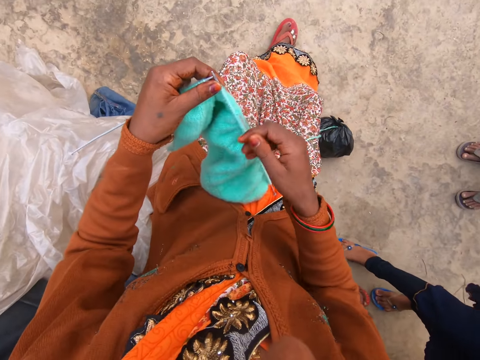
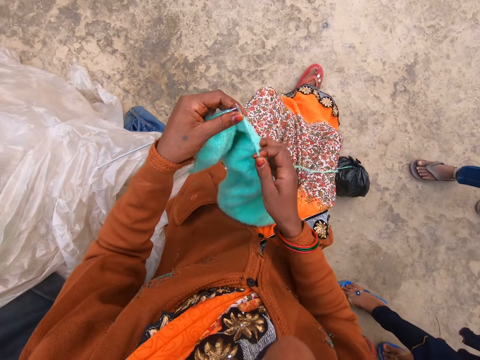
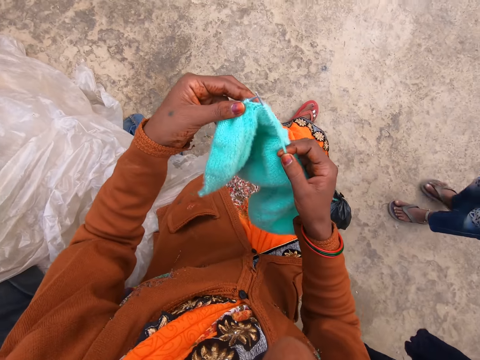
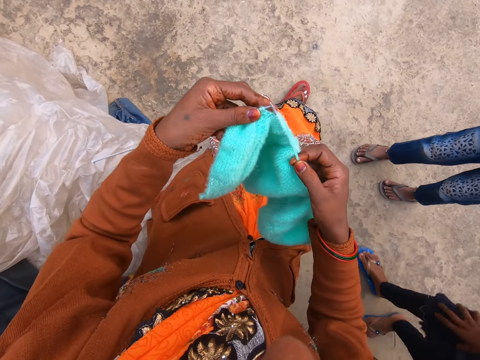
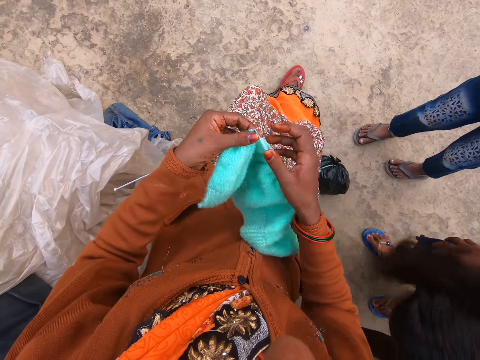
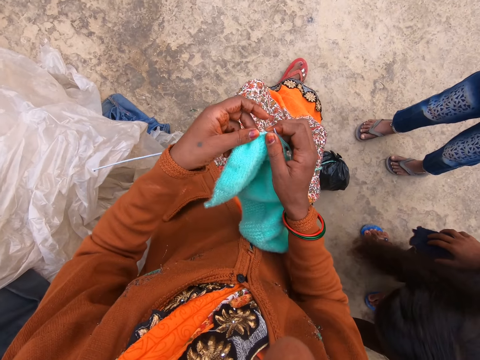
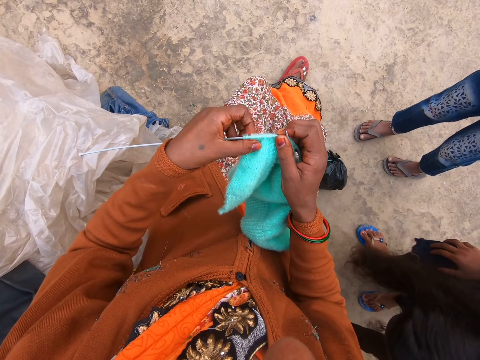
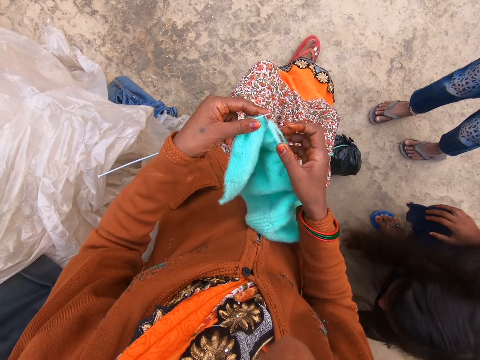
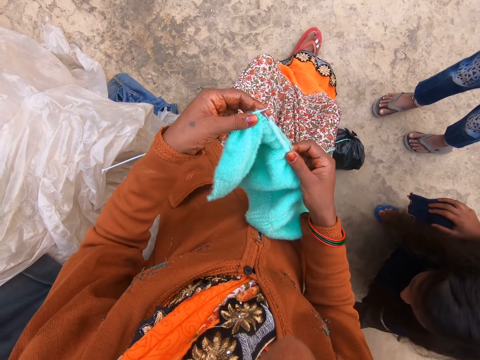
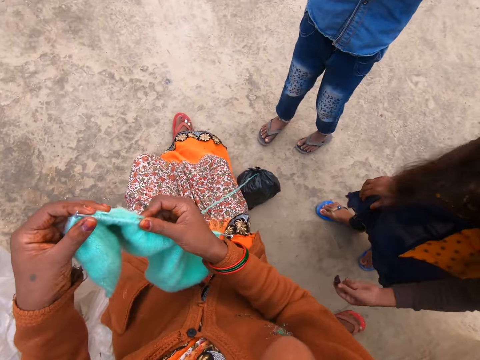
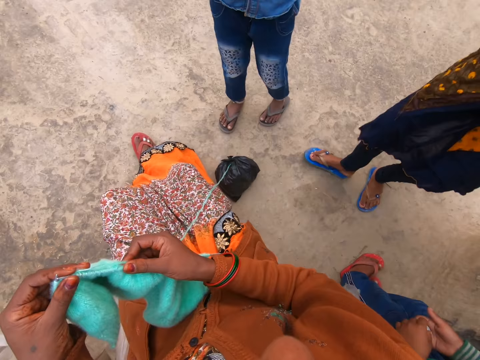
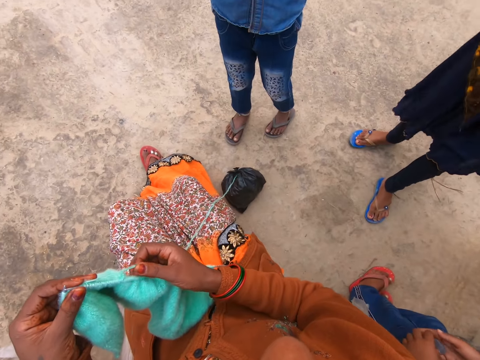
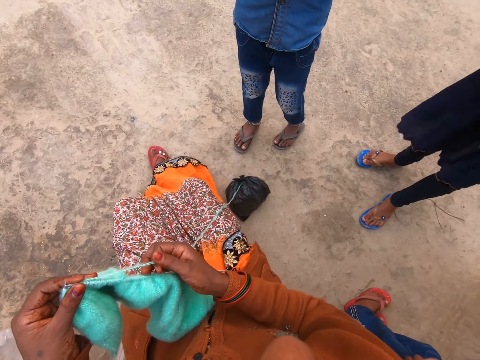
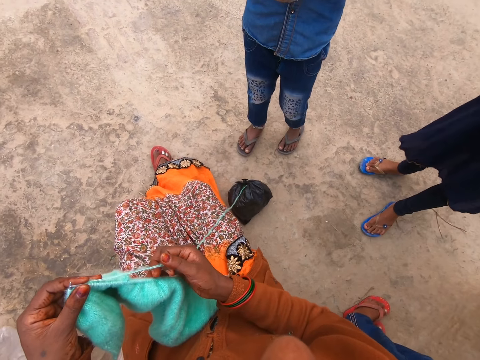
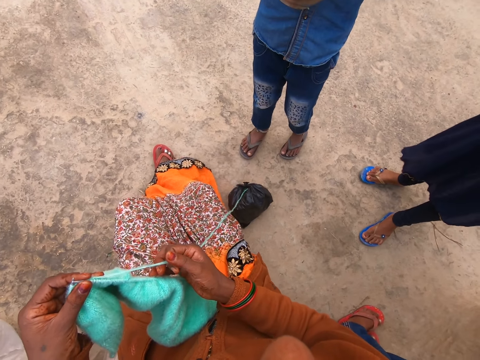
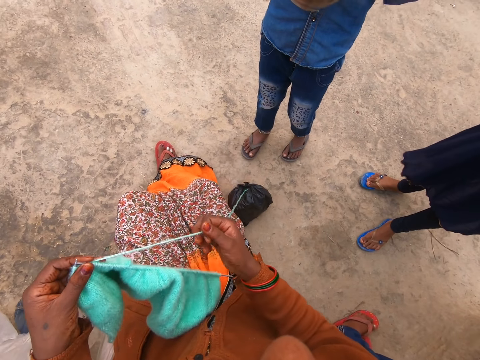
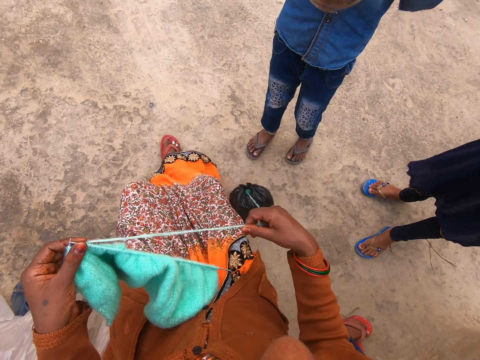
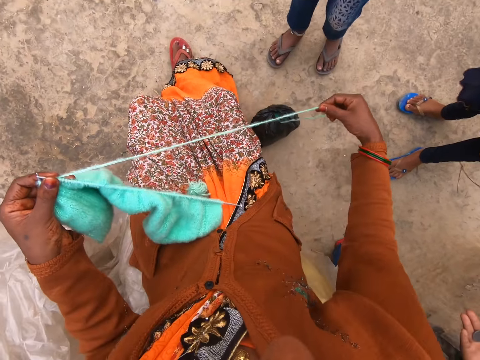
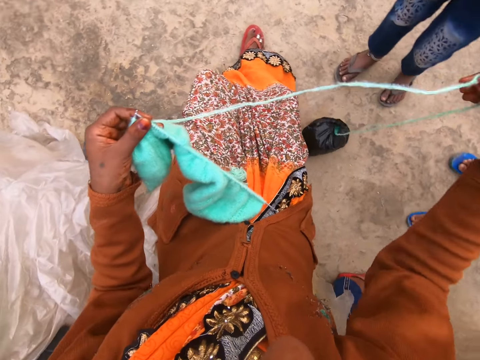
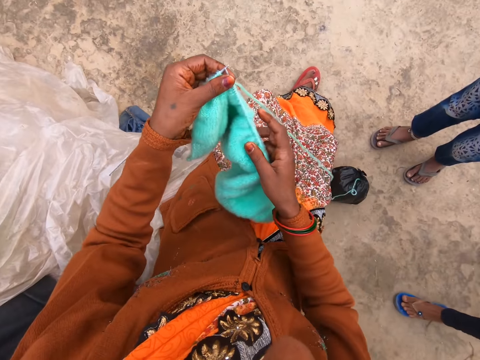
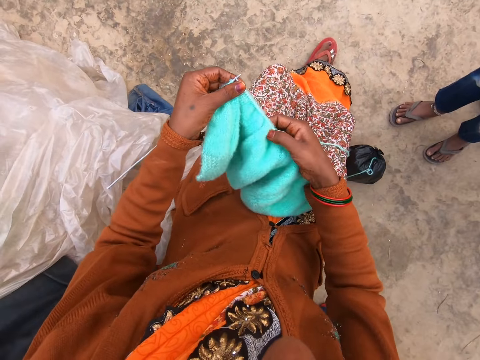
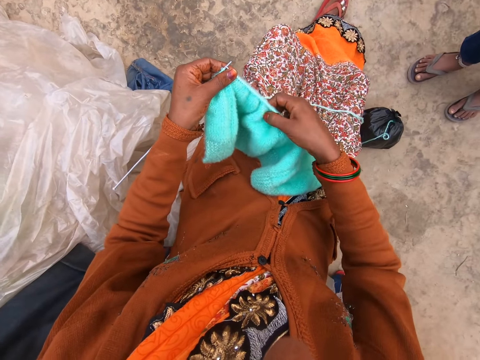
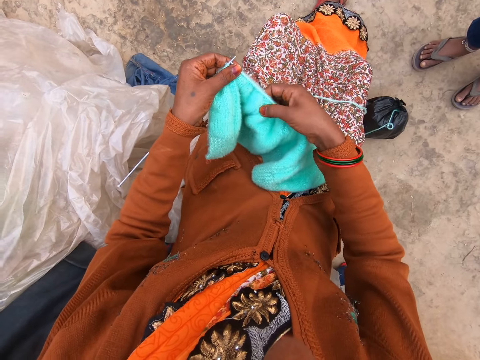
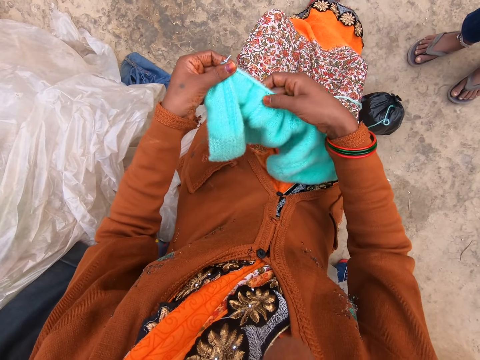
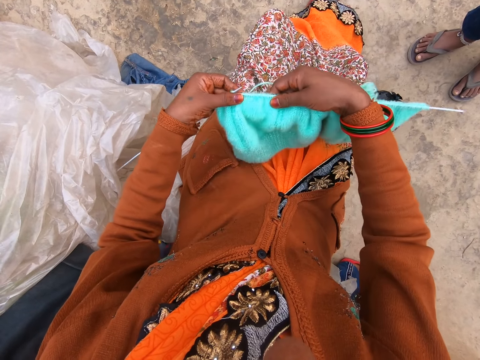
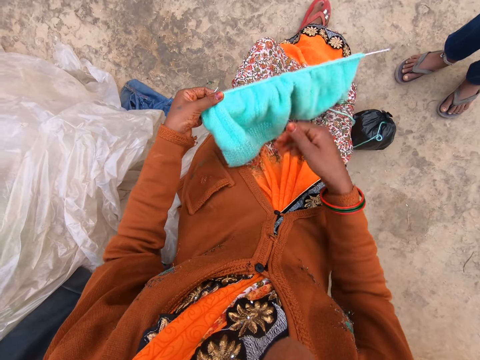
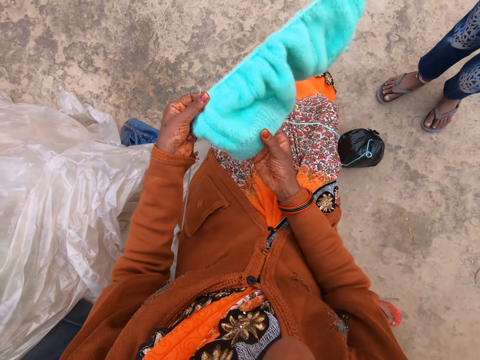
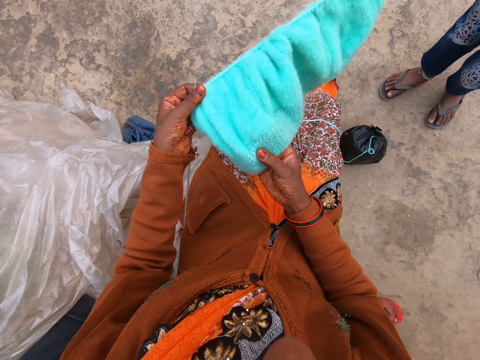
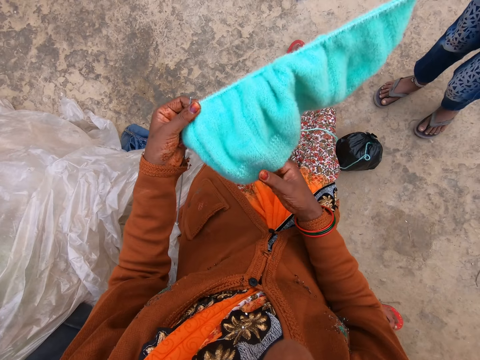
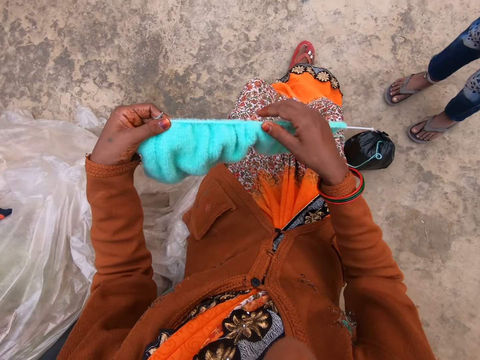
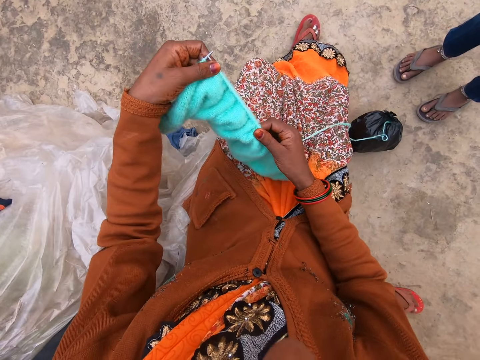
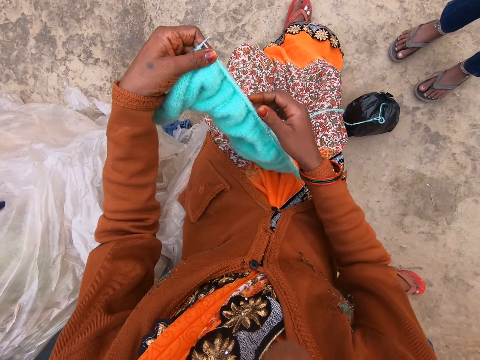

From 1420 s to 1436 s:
The camera wearer puts her right hand in a left pocket of her sweater. The boy speaks to the camera wearer. The camera wearer speaks on the cellphone. She holds the knitted yarn and the knitting pins with both hands. She holds the knitted yarn and the knitting pins with her left hand. She draws a string of yarn with her right hand. She pulls the knitted fabric. She holds the knitted yarn with her right hand.

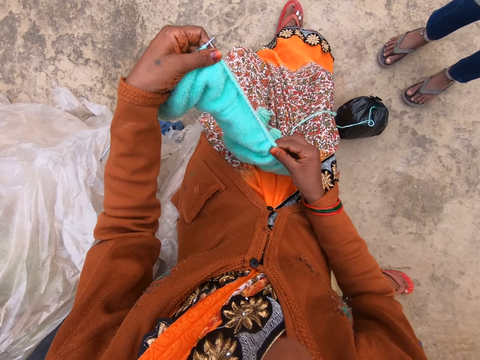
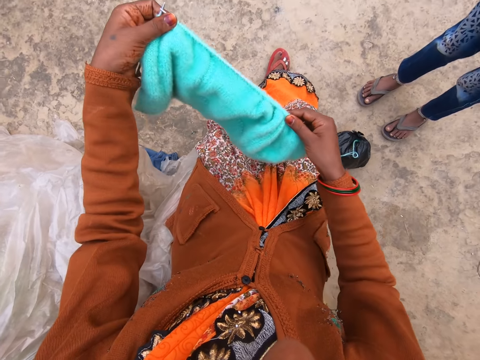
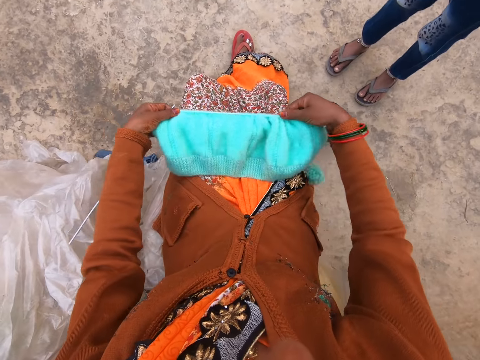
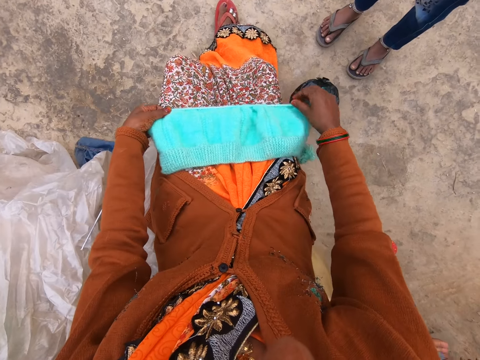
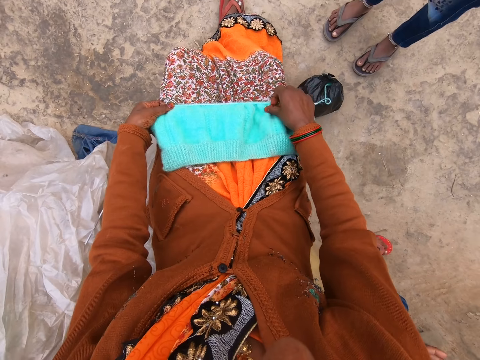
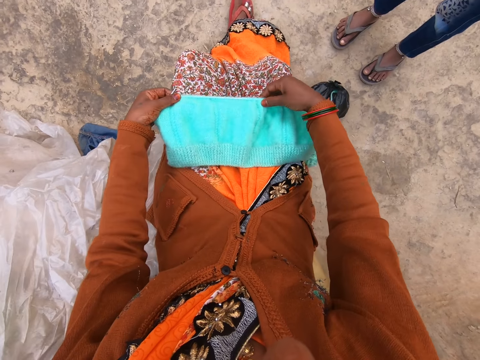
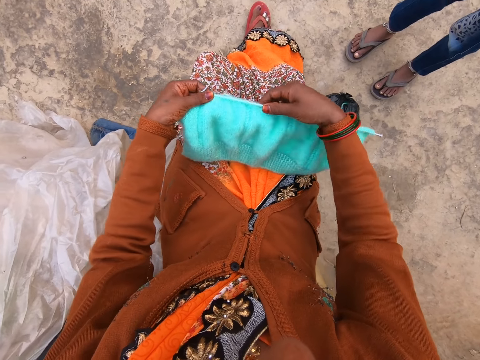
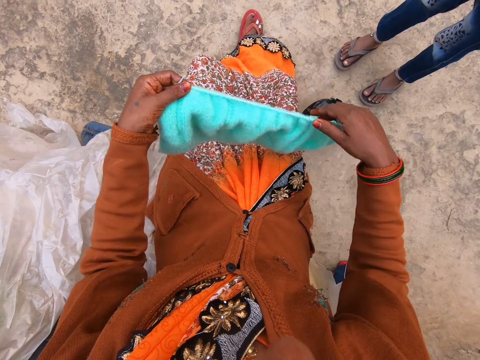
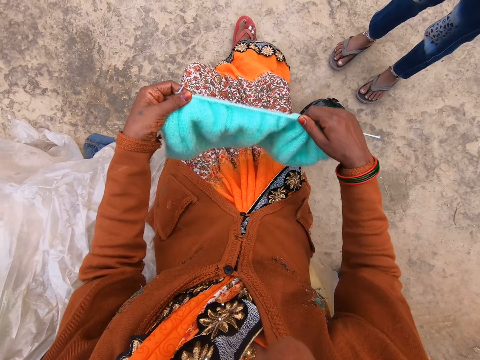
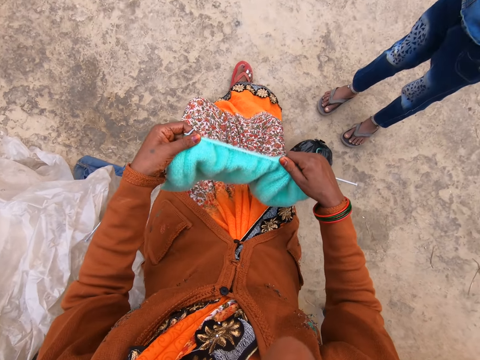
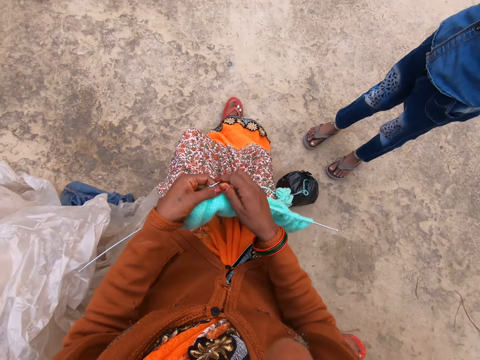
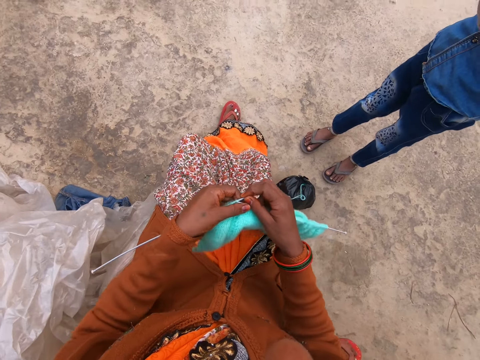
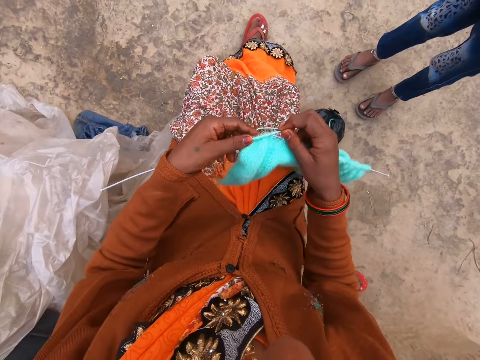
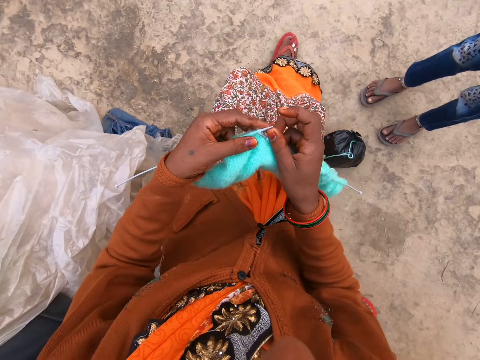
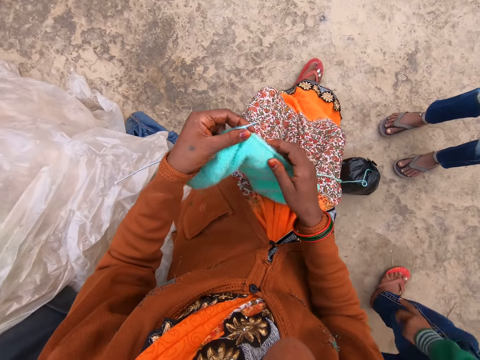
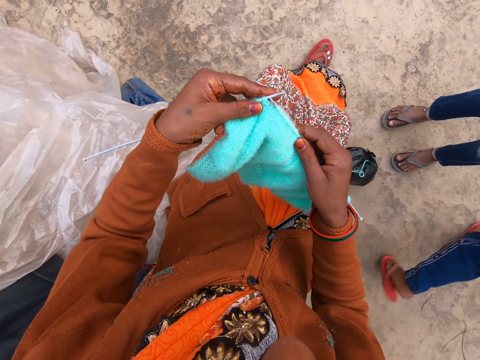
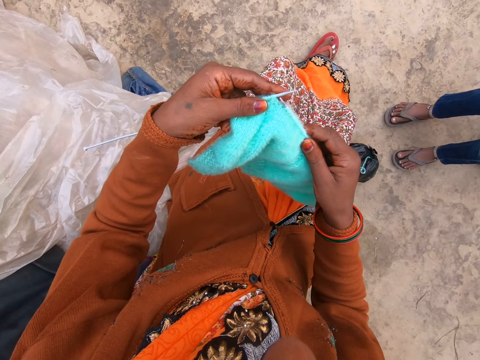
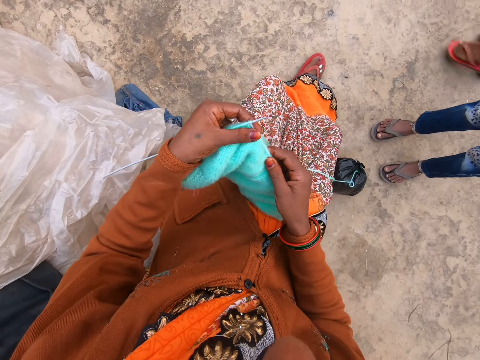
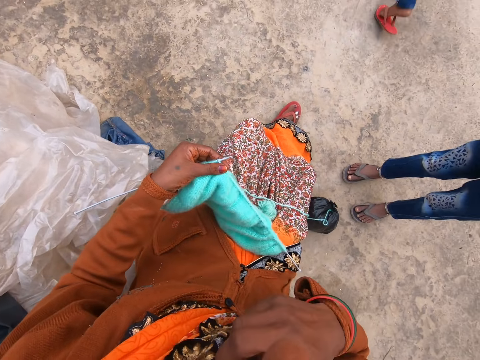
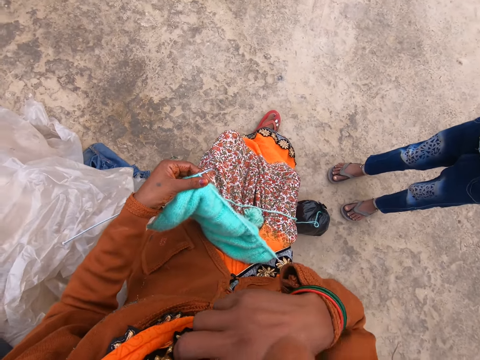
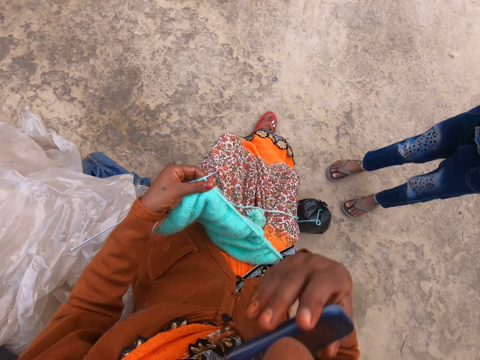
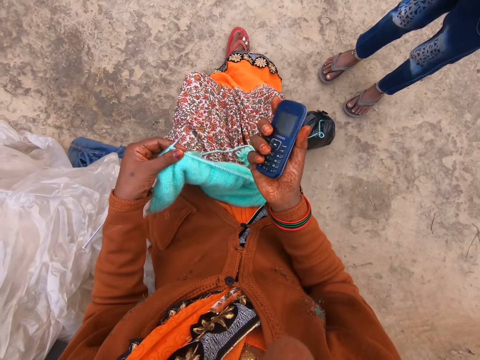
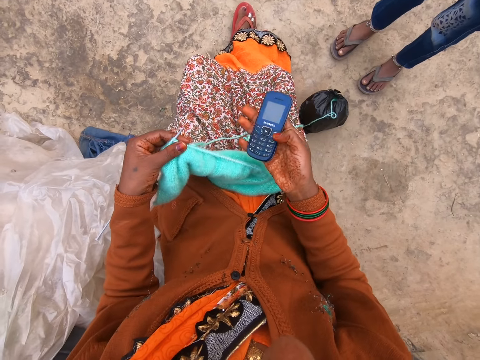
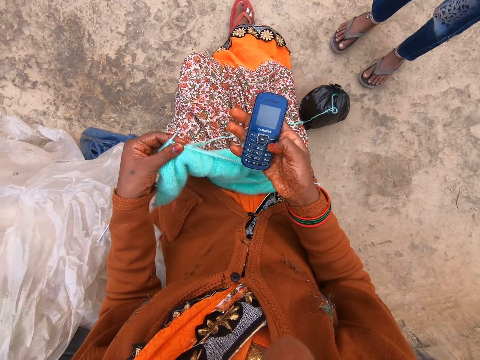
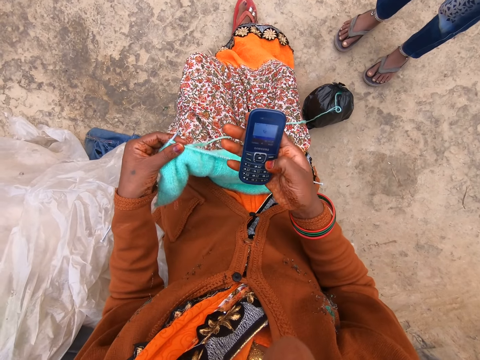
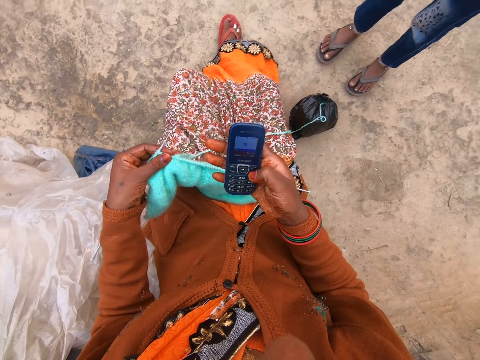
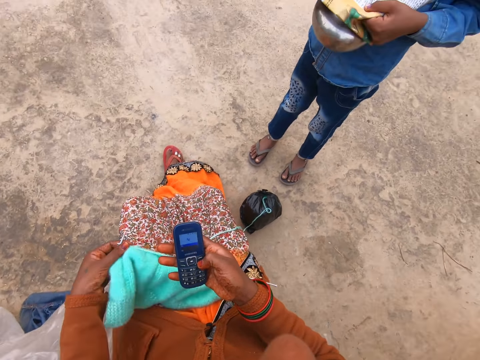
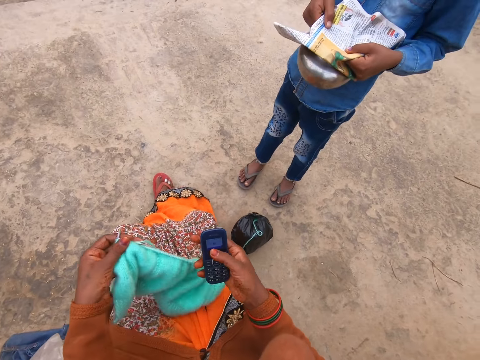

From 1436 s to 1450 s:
The camera wearer places the knitted yarn on her legs with both hands. She adjusts the knitted yarn on the knitting pin with her right hand. She removes the cellphone from her ear with her right hand. She clicks on the phone button. She operates the cellphone with her right hand.
